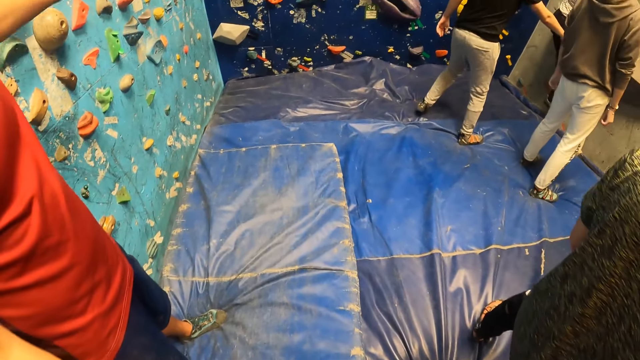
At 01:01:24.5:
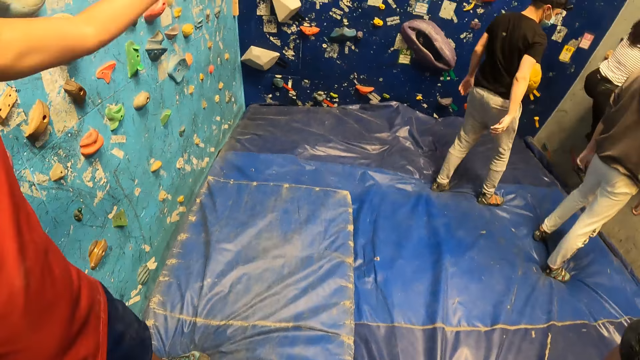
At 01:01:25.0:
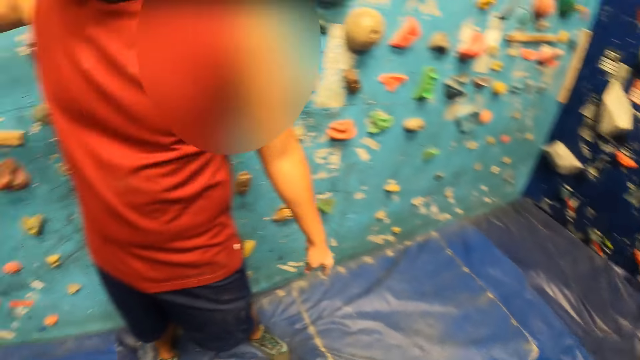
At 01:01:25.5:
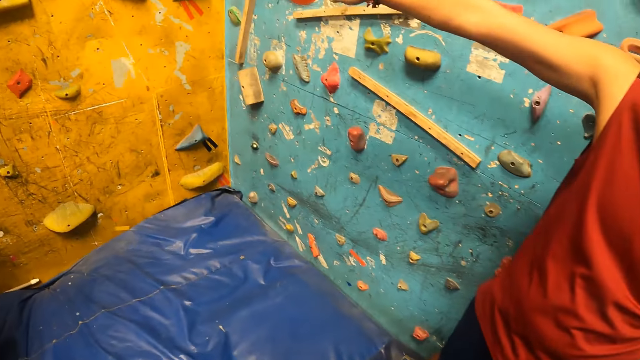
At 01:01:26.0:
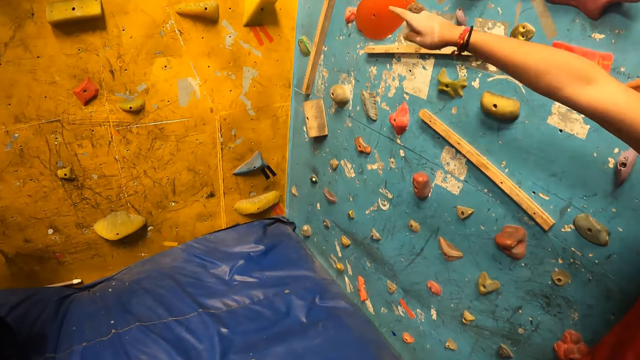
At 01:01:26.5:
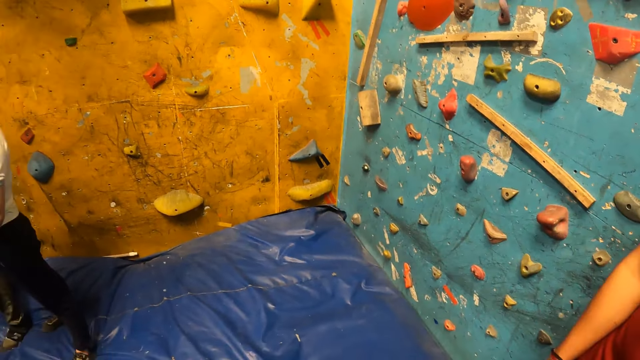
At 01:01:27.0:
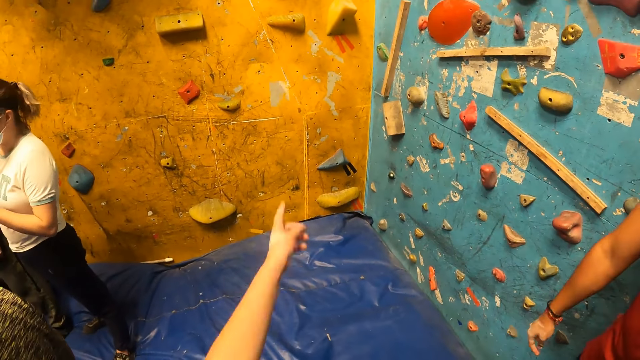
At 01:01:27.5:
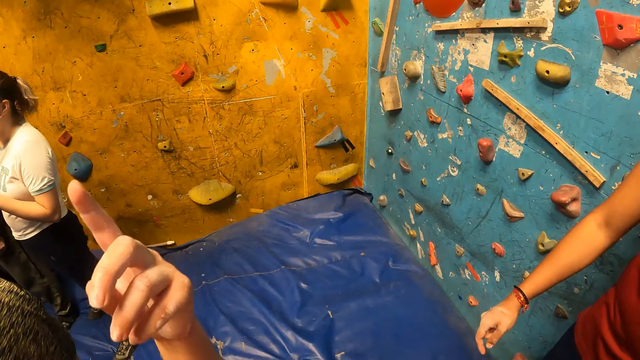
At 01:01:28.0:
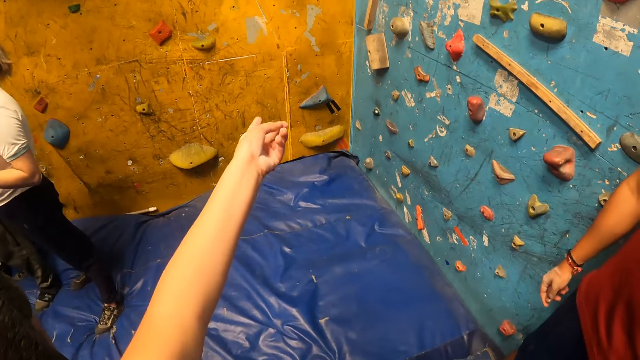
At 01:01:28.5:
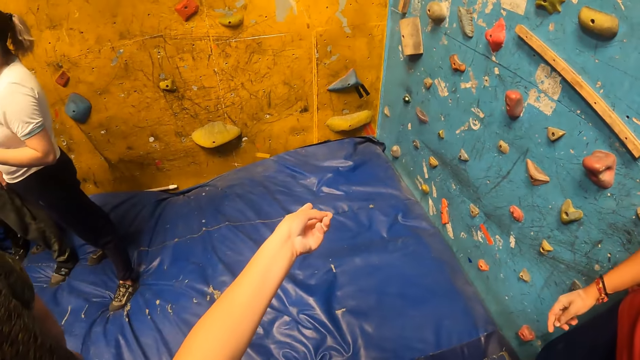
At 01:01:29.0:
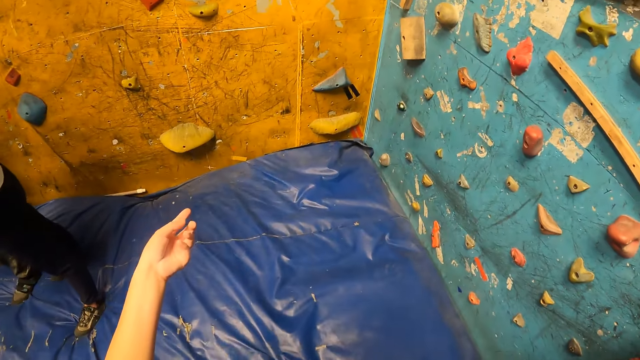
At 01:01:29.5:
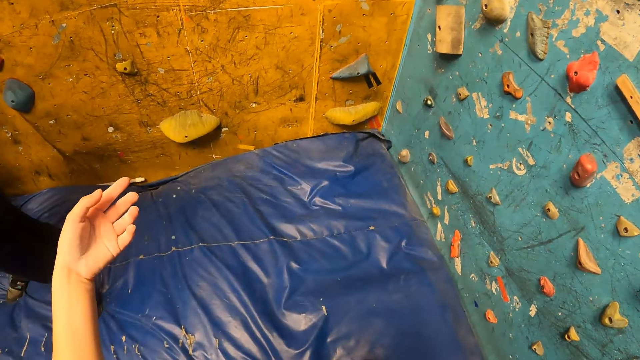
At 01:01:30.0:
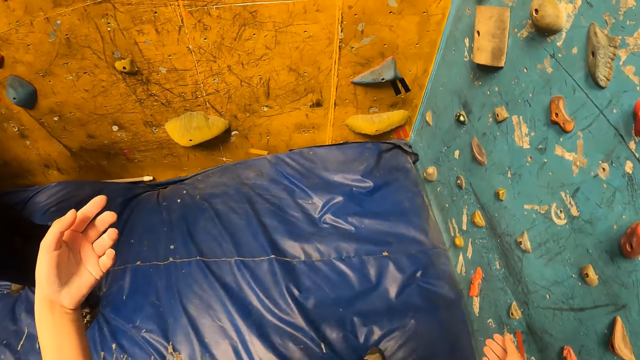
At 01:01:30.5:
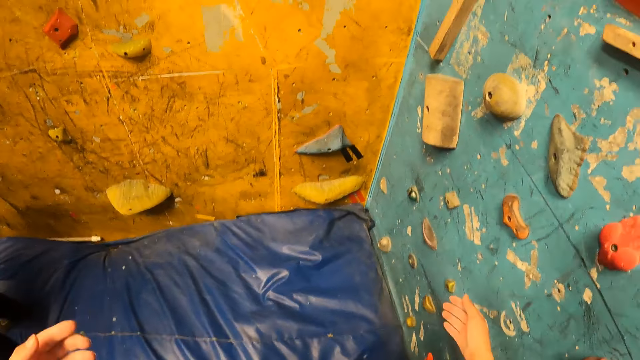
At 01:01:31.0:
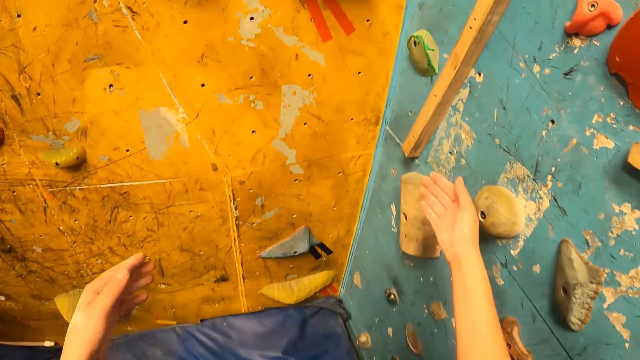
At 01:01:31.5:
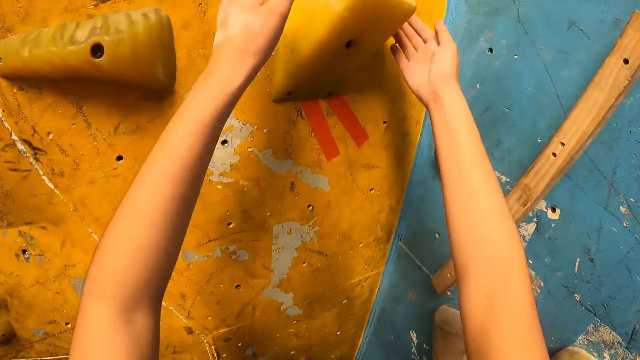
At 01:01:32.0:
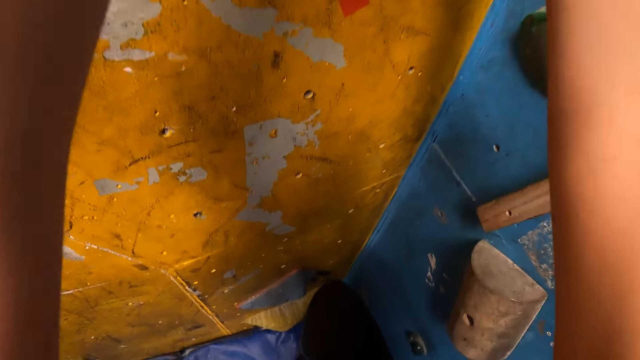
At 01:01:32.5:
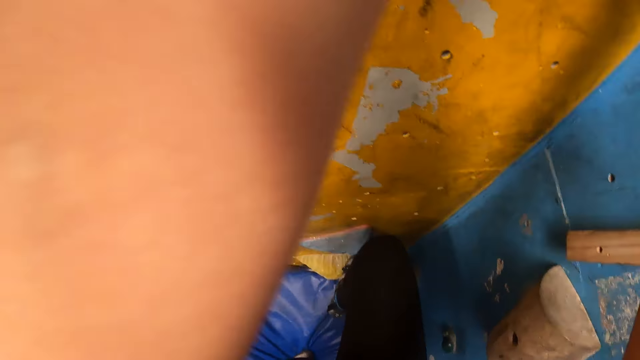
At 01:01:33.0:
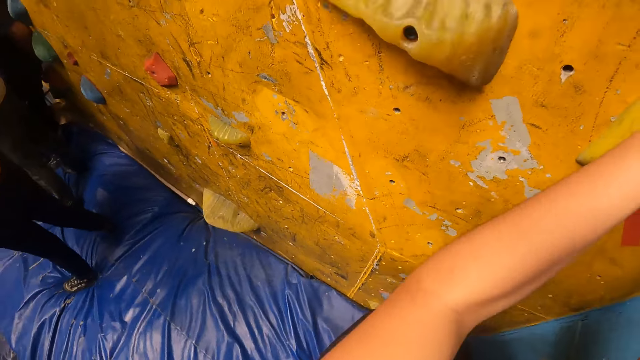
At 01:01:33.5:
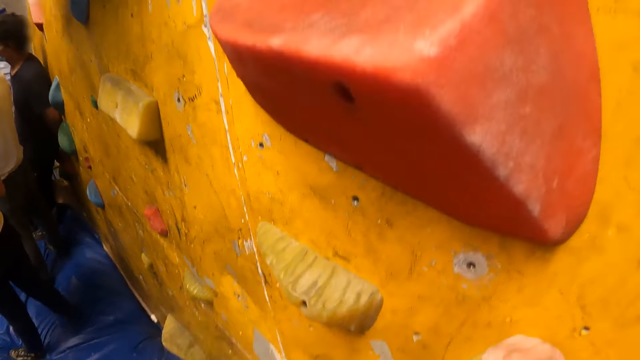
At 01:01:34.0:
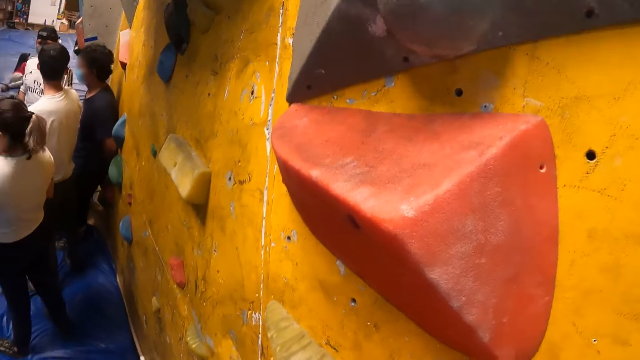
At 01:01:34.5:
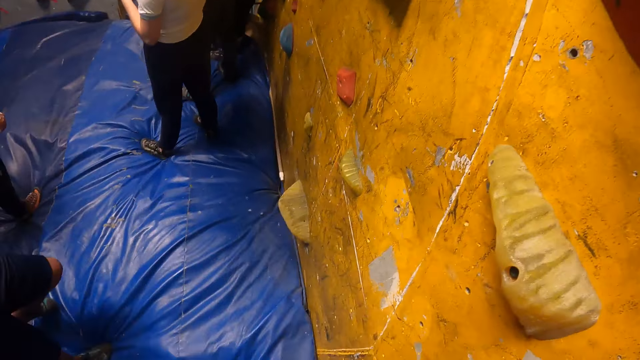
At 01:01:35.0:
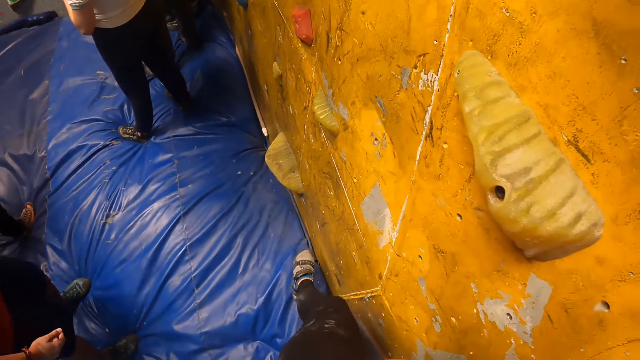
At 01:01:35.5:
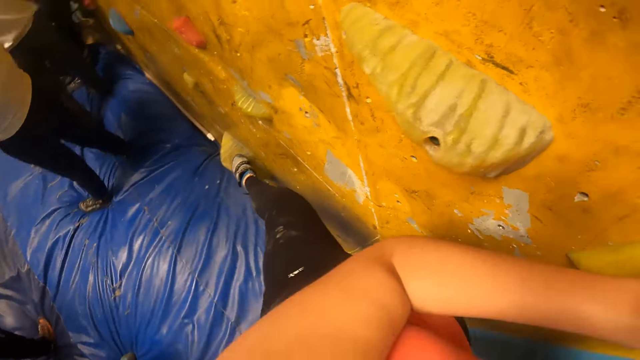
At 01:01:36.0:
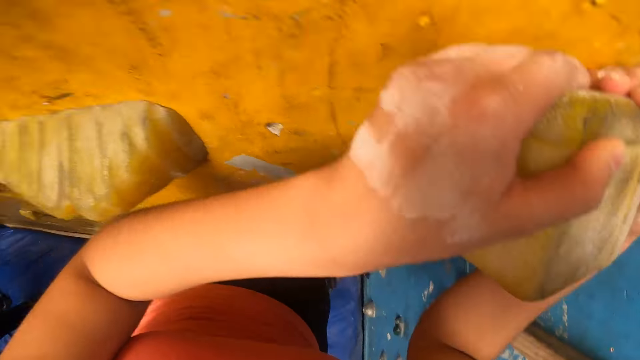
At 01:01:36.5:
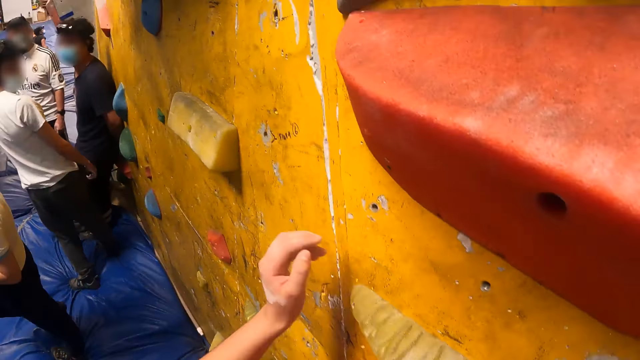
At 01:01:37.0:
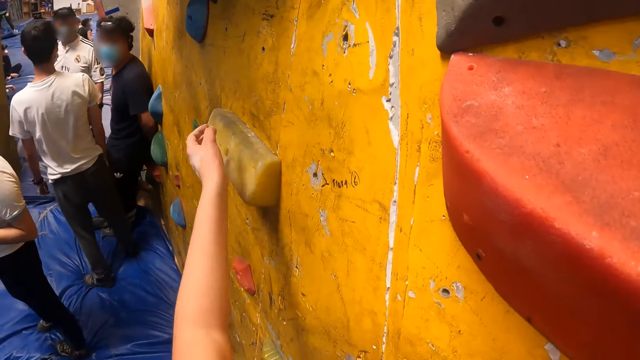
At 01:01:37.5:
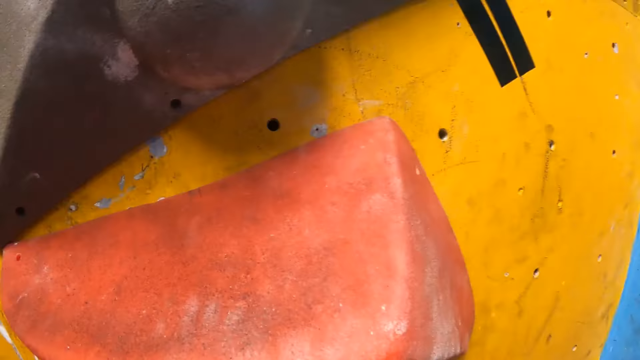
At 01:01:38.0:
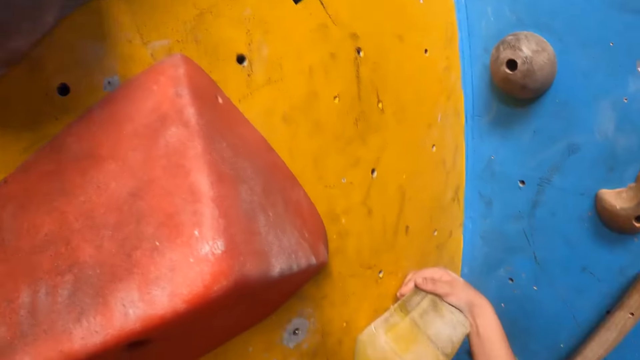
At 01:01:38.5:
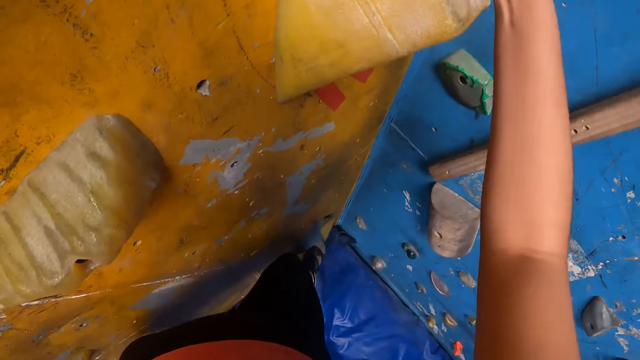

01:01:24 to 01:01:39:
The camera wearer interacts with a man. They point at the wall. They hold a rock on the wall. They climb the bouldering wall with both hands. They climb the wall.

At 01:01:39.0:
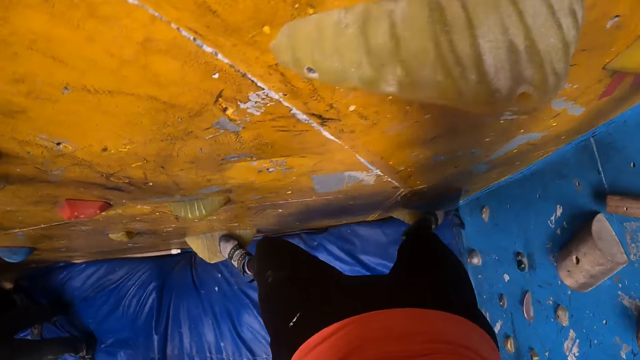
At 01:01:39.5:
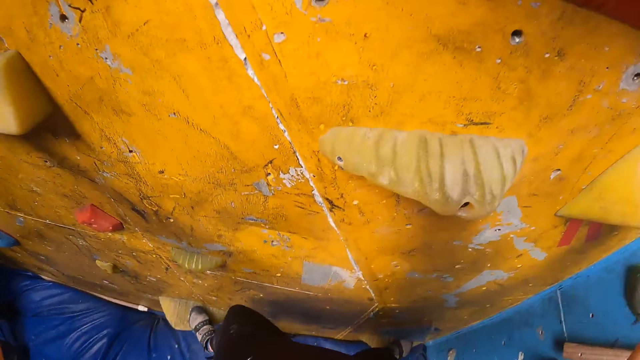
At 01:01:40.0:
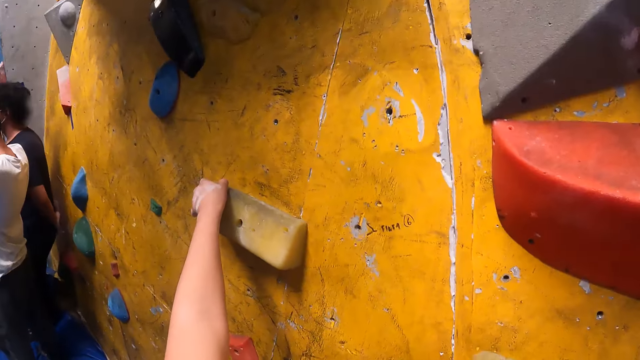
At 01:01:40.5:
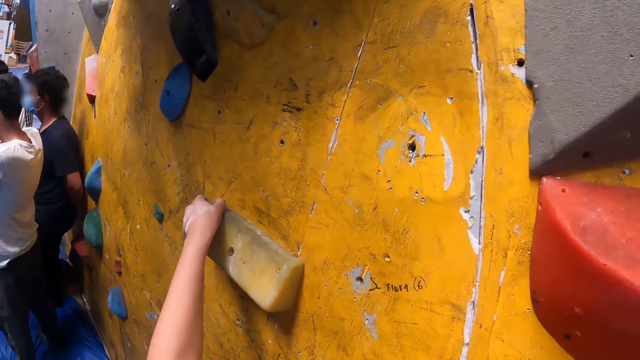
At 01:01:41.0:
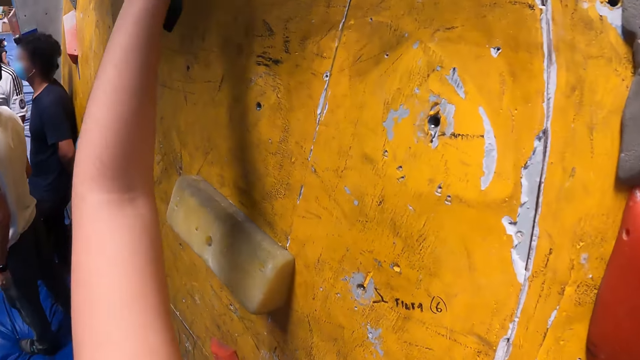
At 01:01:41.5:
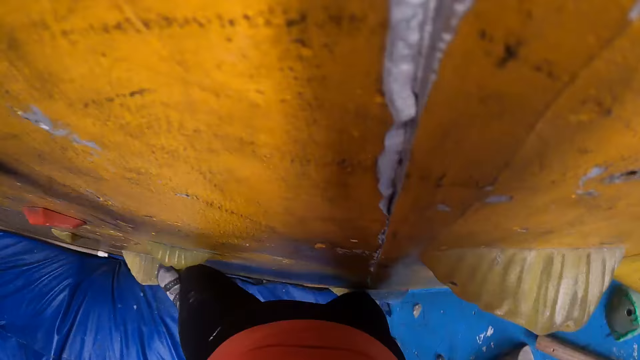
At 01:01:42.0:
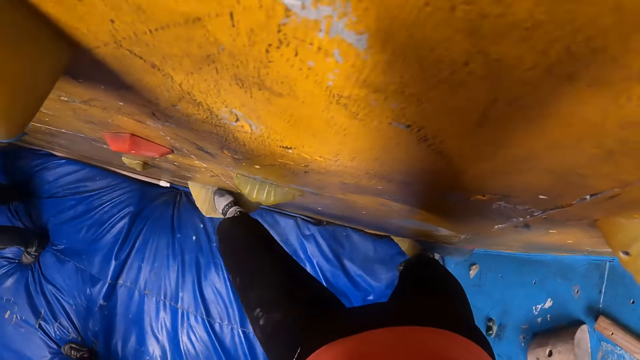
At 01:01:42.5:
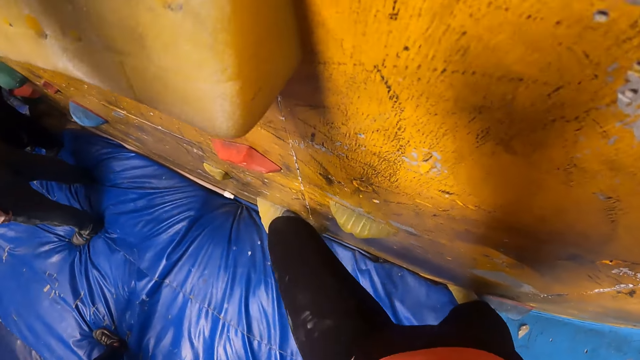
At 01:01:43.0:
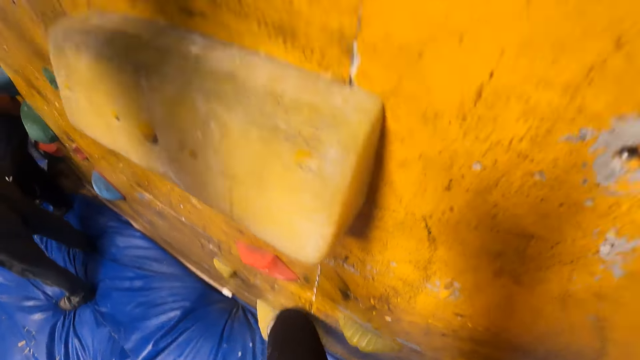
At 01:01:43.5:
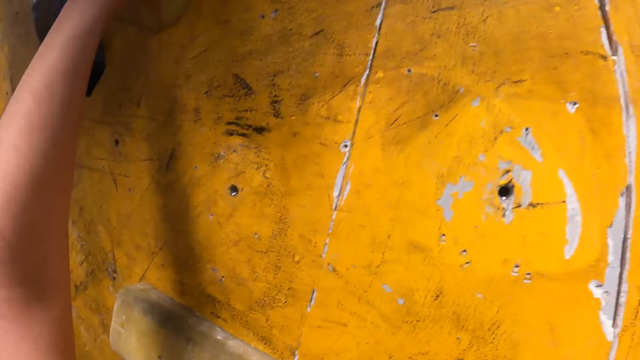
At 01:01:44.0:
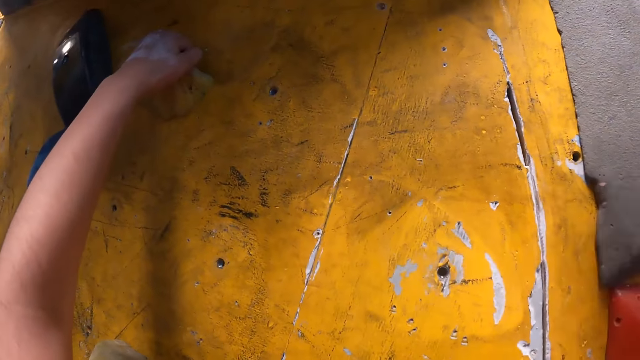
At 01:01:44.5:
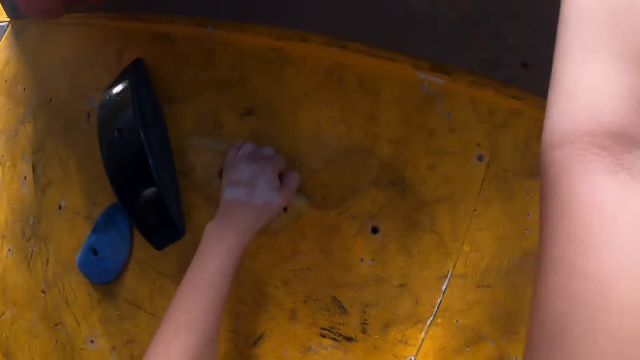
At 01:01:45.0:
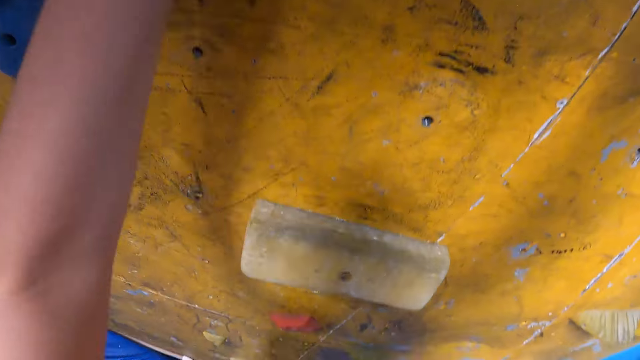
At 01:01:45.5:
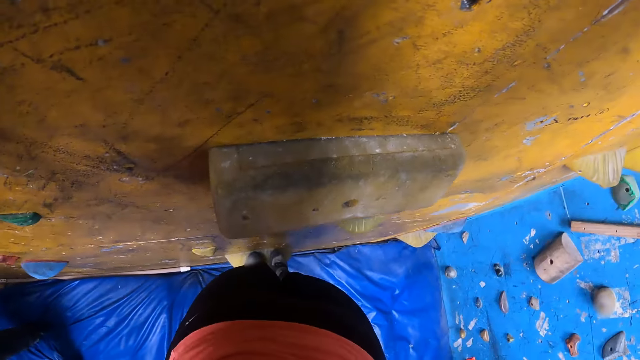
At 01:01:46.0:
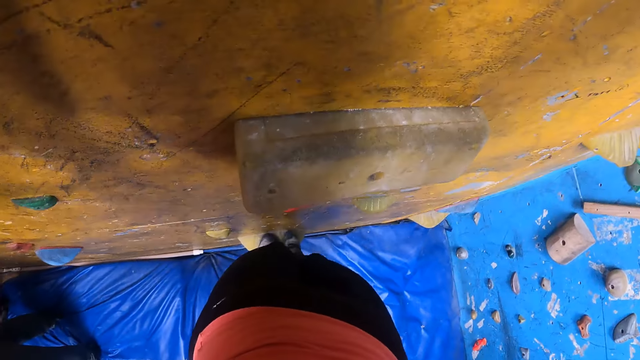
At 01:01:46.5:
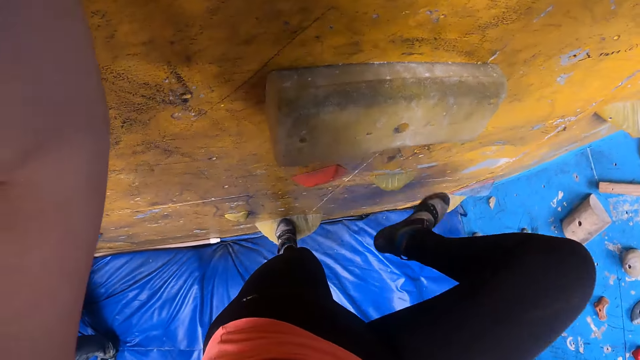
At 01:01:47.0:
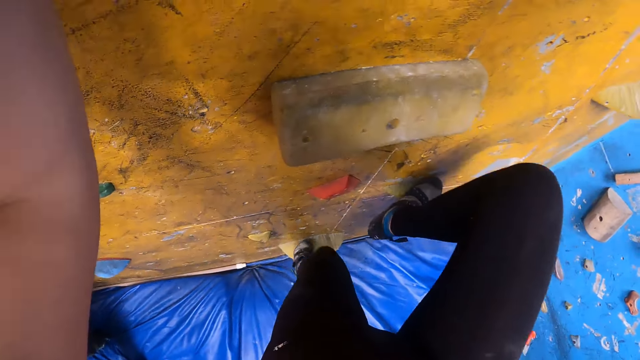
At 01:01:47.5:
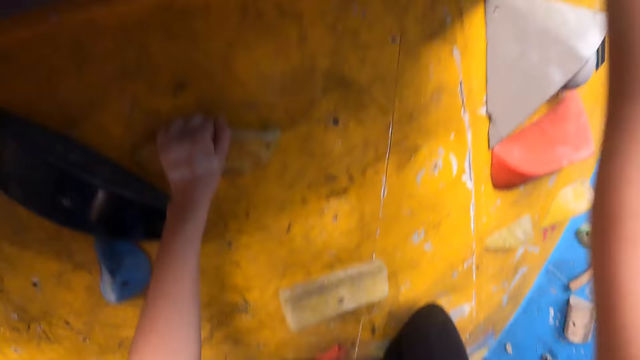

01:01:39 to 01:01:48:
The camera wearer looks down.
